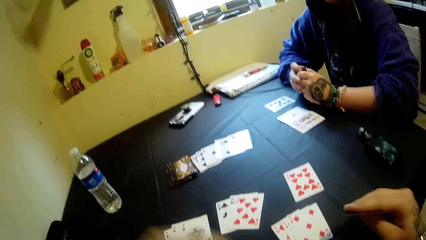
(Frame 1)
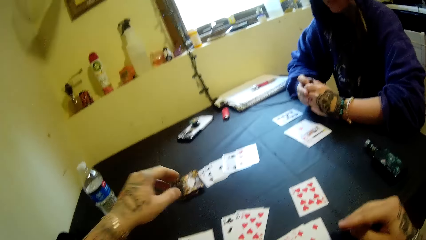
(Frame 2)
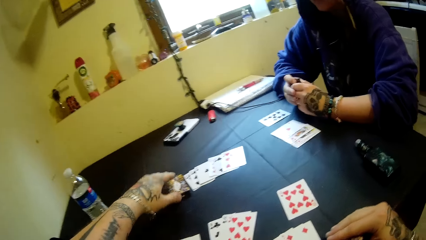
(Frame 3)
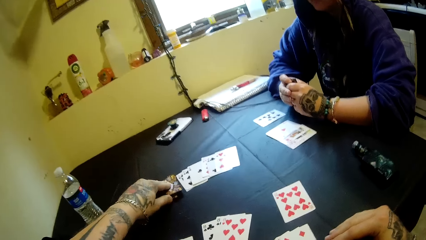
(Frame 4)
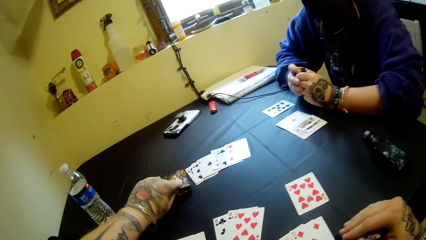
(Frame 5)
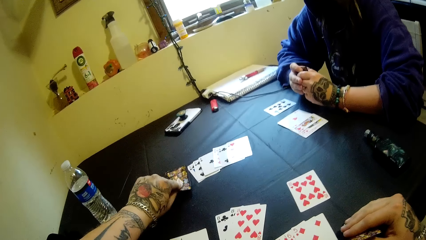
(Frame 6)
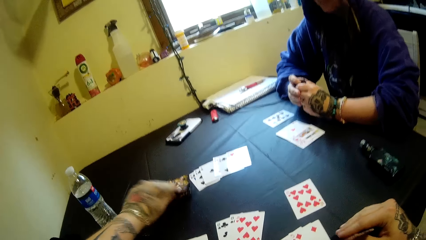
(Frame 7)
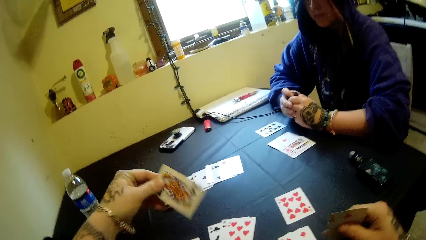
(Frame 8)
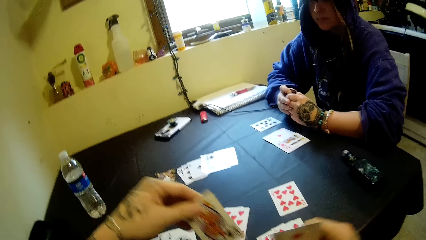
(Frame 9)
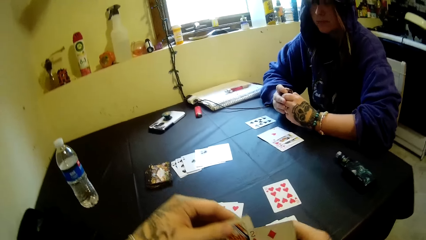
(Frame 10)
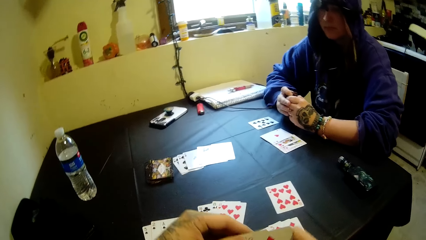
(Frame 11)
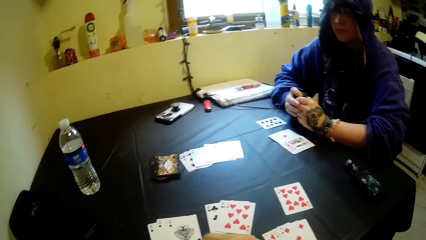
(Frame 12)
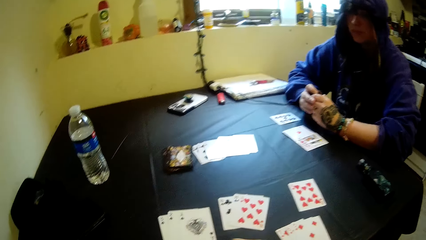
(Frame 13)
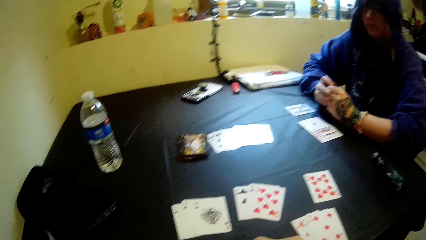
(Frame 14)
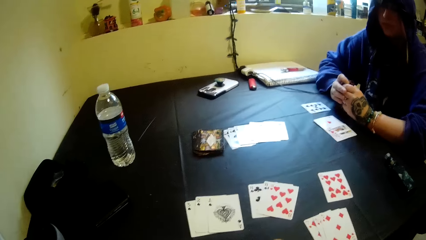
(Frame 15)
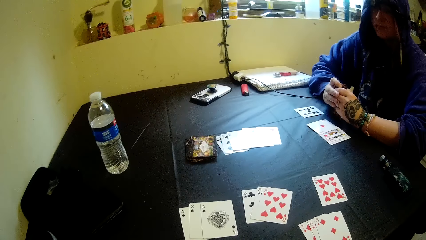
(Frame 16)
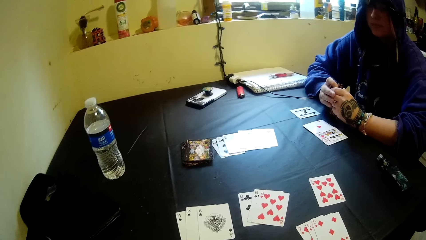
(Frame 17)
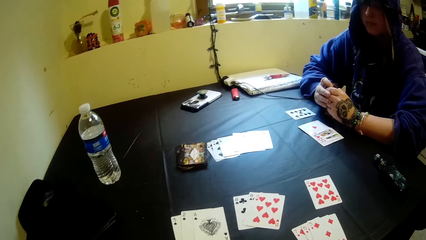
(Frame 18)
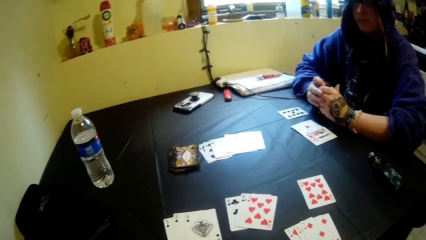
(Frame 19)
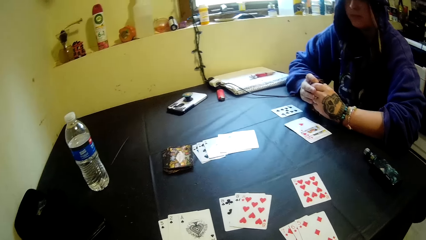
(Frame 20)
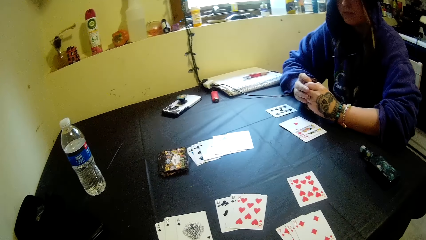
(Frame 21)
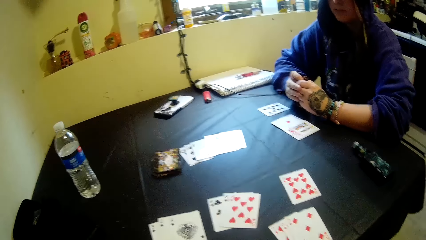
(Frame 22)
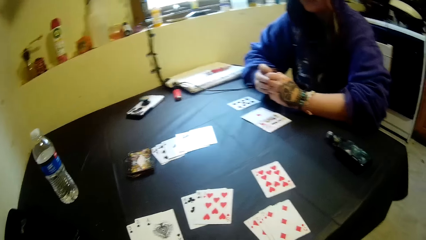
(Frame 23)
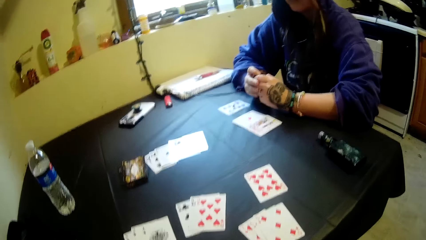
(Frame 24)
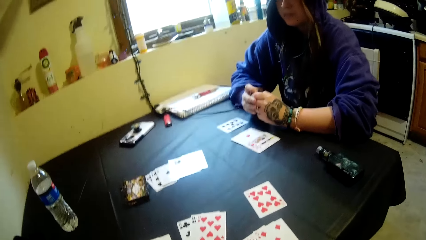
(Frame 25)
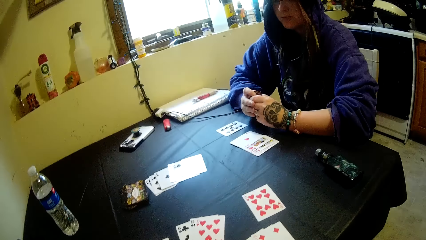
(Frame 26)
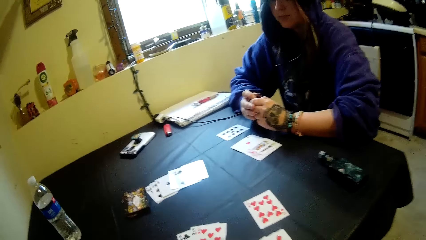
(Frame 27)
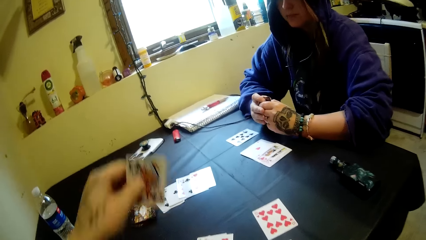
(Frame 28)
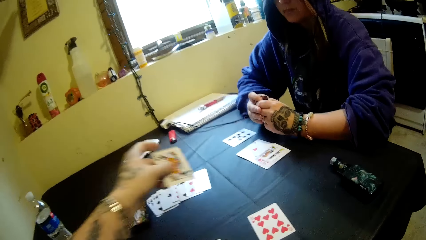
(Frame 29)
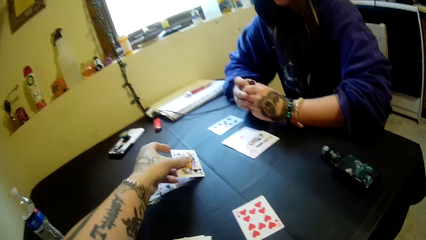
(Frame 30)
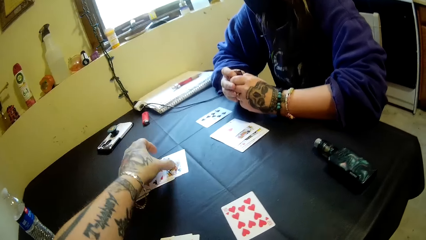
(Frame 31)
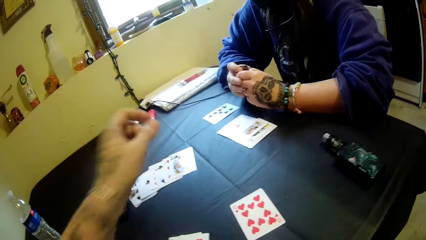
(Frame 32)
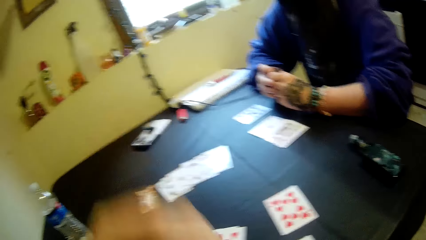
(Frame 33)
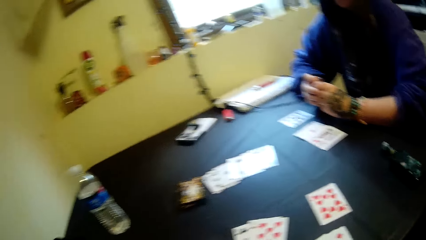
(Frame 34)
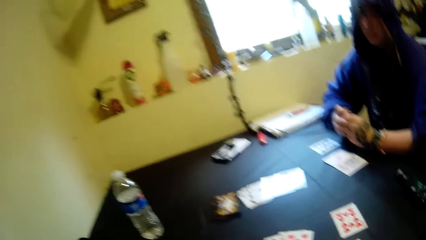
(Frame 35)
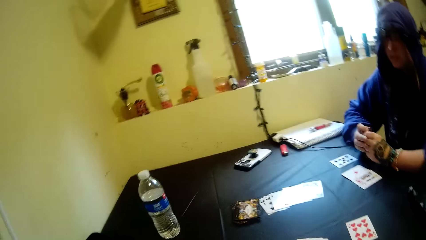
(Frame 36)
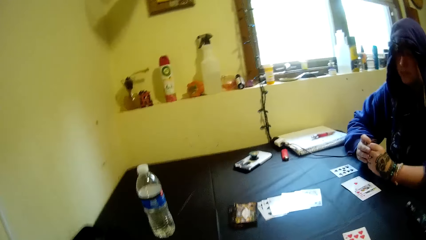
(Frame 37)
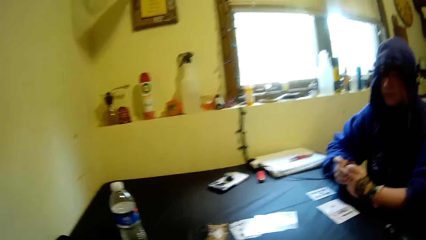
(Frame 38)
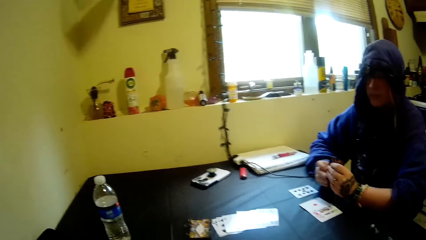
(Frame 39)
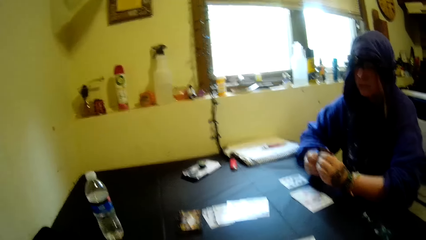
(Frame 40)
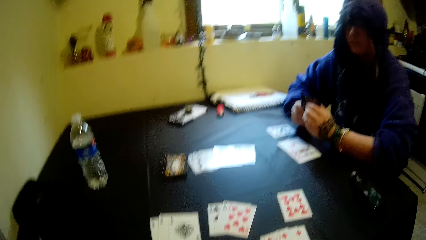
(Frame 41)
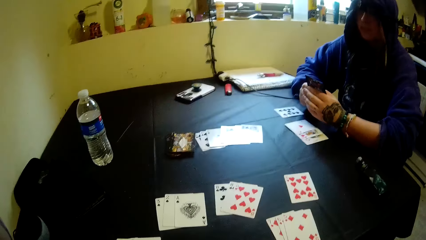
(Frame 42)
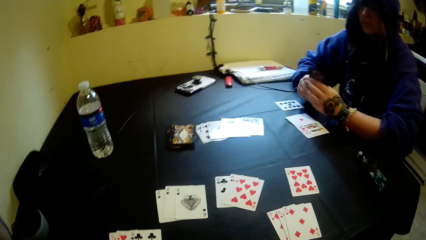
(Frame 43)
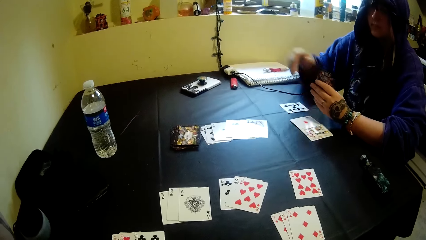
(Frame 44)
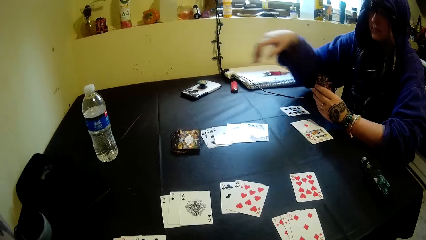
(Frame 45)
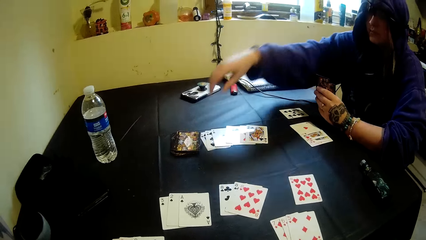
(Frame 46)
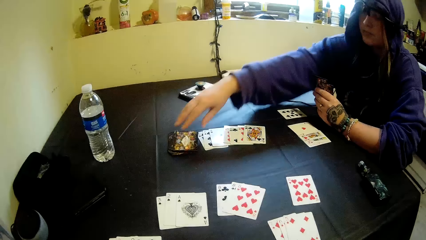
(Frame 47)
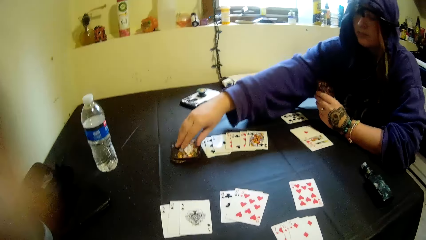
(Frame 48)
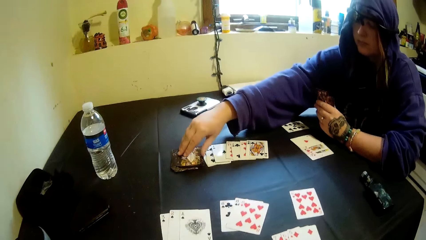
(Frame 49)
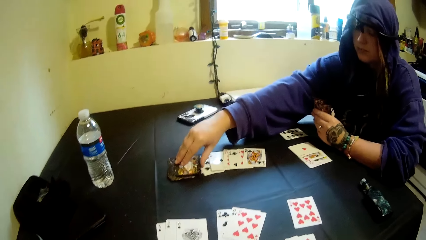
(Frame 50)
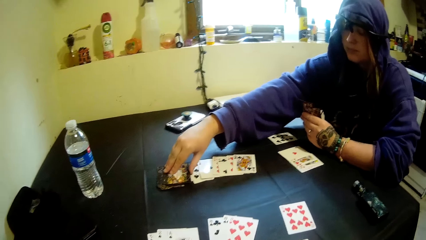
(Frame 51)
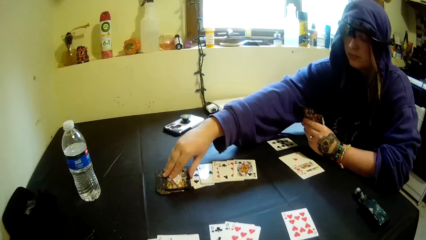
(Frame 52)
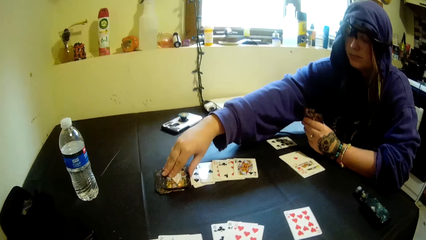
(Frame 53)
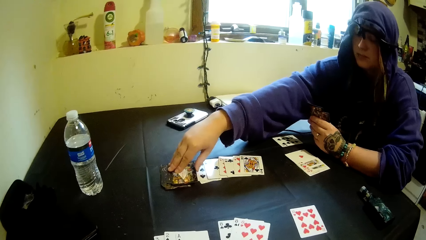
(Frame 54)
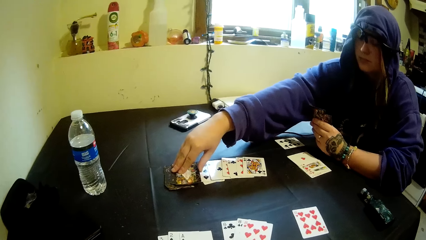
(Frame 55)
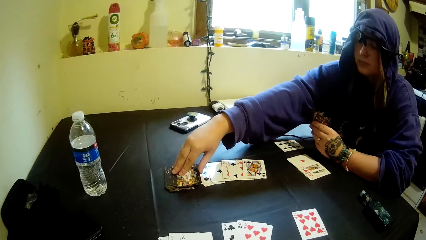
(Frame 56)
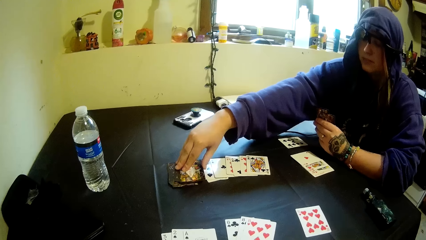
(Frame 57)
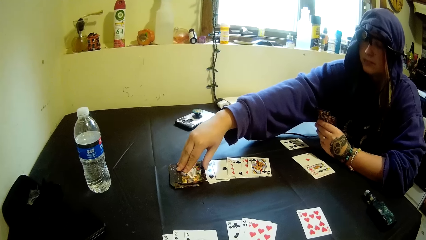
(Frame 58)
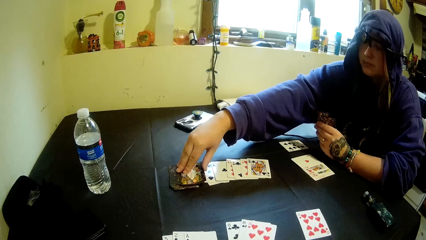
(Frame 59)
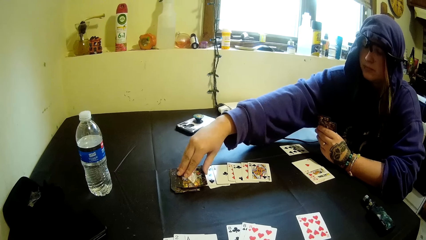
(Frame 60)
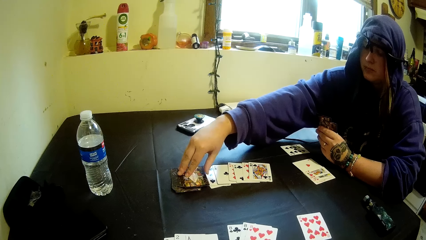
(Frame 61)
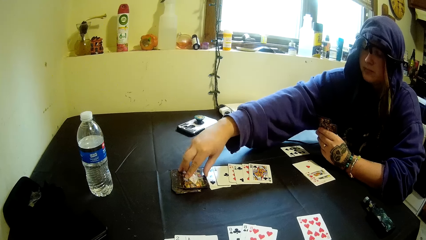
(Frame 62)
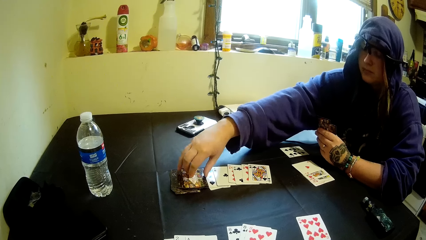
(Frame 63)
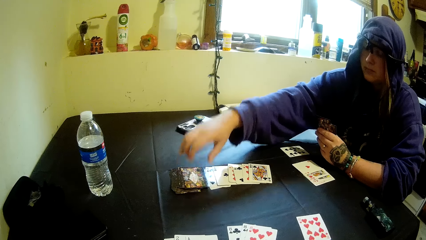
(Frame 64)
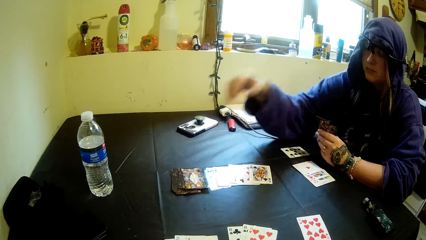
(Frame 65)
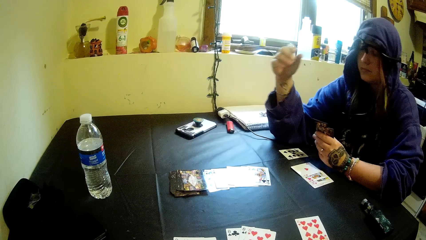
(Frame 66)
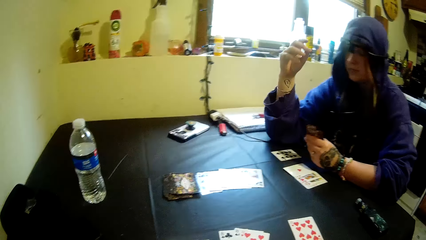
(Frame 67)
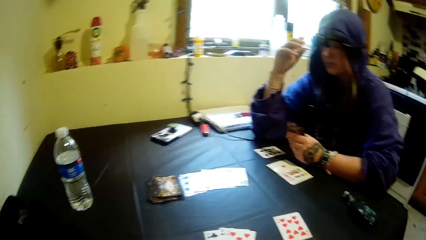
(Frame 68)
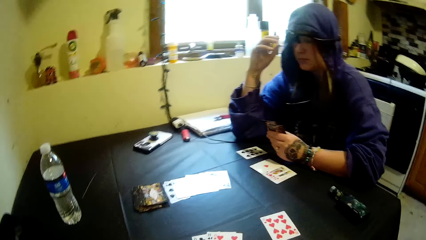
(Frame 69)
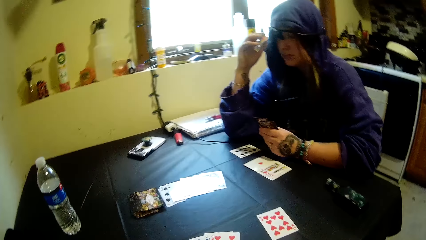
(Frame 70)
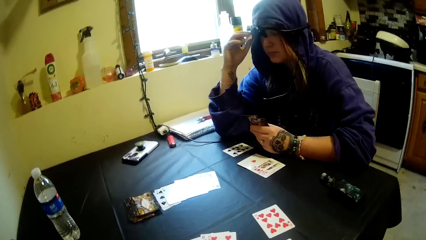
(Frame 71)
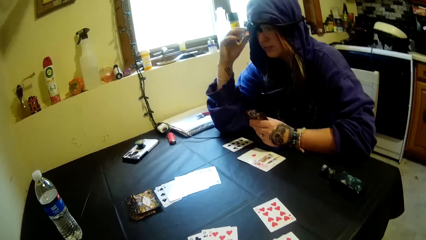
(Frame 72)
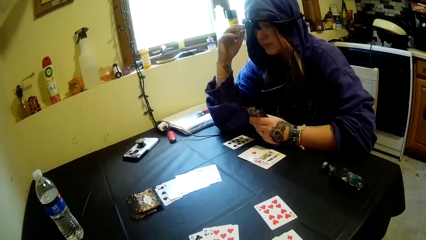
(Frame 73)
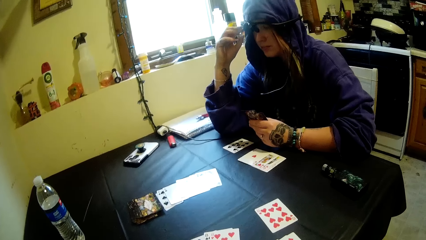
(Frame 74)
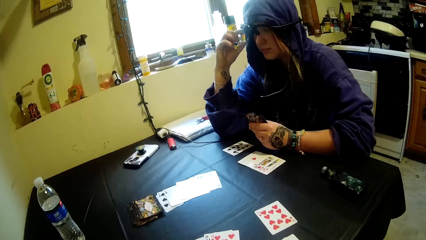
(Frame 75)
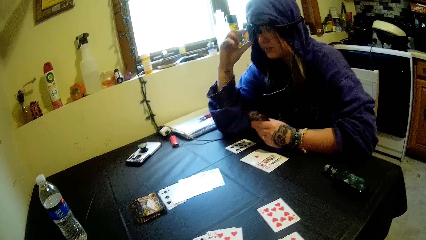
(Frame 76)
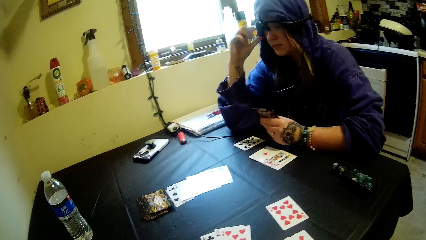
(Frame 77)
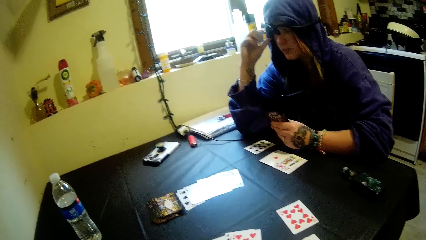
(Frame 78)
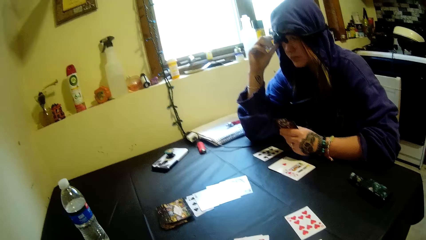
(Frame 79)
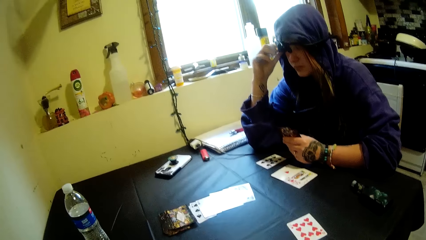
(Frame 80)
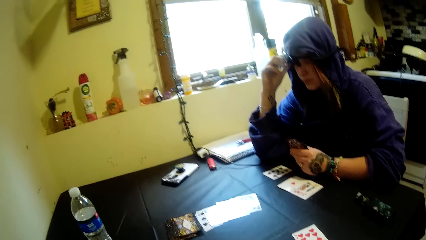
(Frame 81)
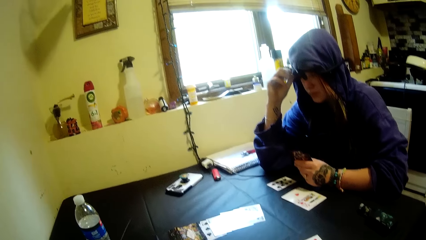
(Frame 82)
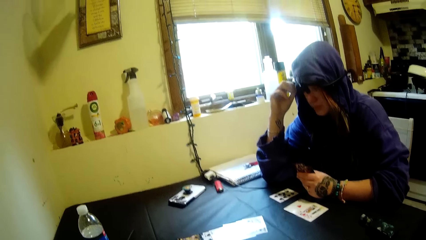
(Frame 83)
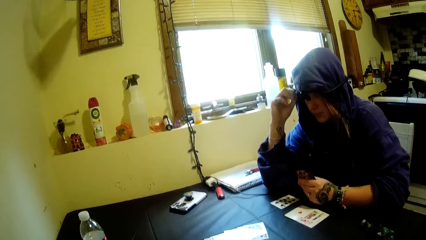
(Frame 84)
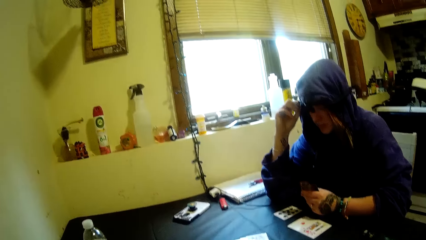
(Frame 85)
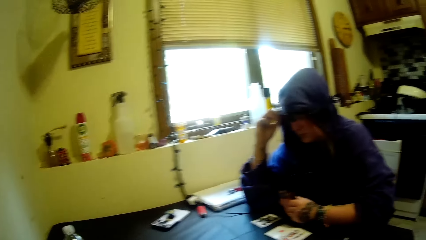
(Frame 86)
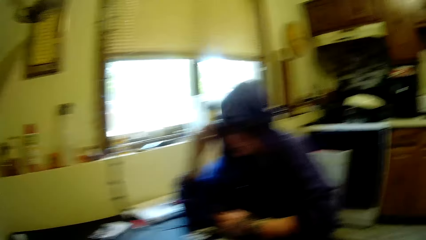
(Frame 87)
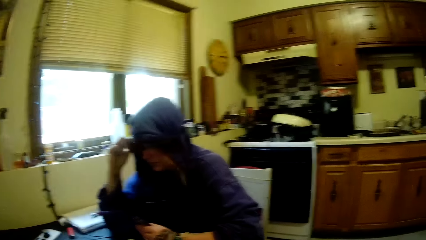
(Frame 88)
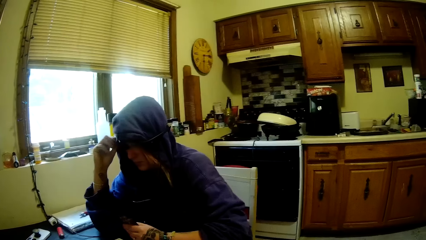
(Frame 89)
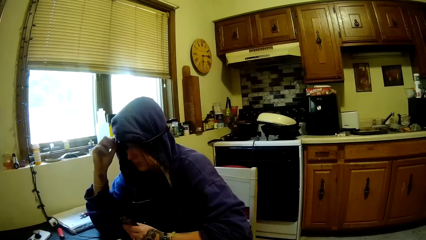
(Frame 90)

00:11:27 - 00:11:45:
The camera wearer picks a card on the table. They put a card on the table. They lift the left hand in the air. A woman touches a card on the table. The camera wearer lowers the left hand. The woman touches the cloth using the right hand.
